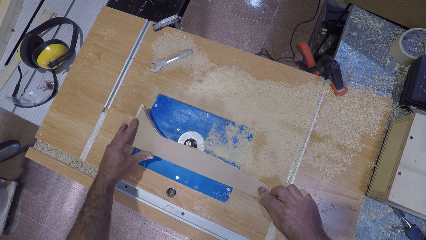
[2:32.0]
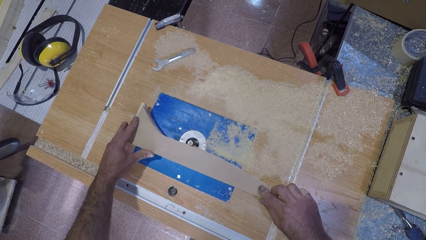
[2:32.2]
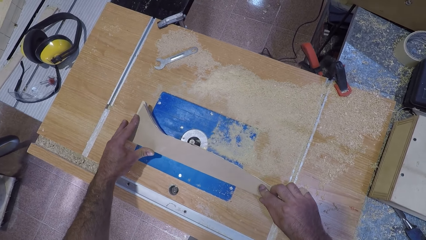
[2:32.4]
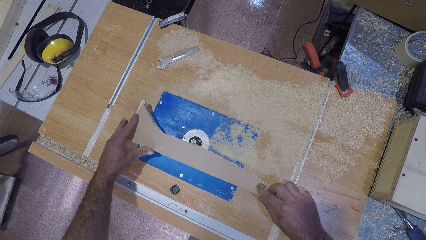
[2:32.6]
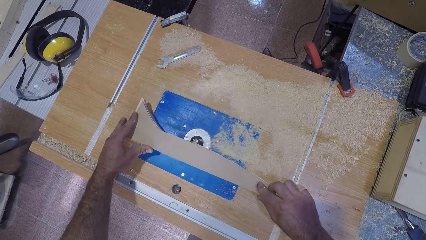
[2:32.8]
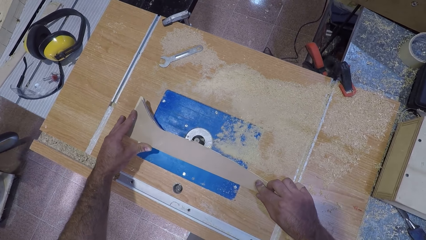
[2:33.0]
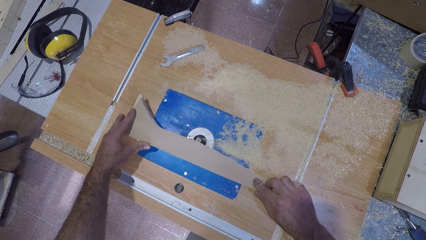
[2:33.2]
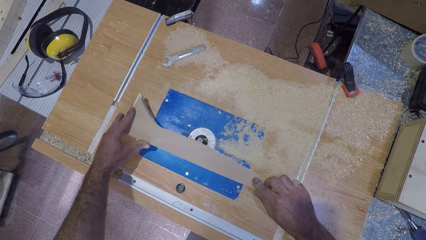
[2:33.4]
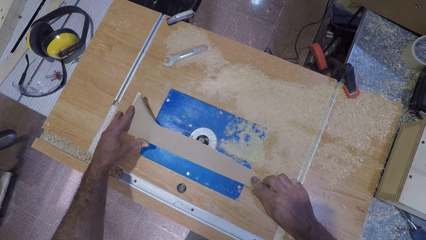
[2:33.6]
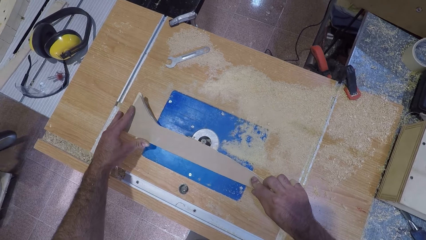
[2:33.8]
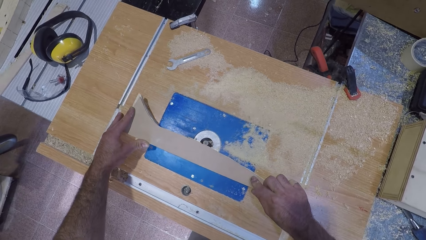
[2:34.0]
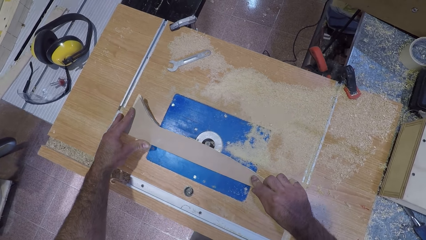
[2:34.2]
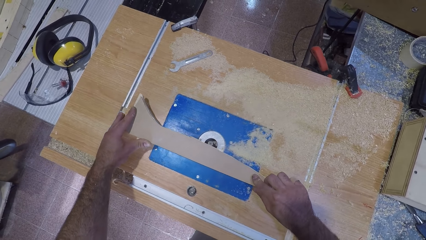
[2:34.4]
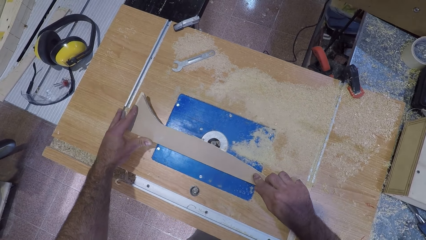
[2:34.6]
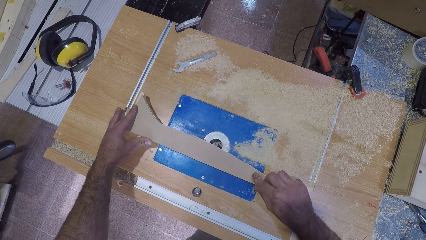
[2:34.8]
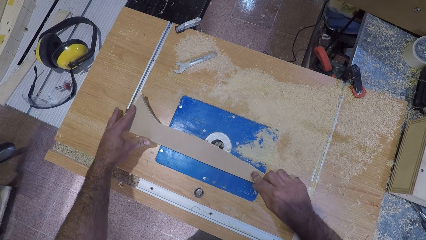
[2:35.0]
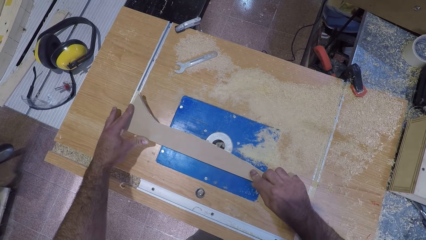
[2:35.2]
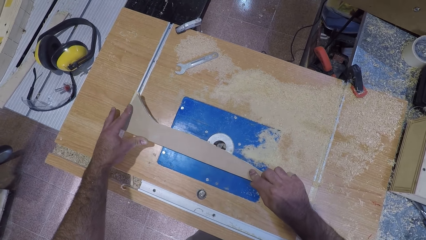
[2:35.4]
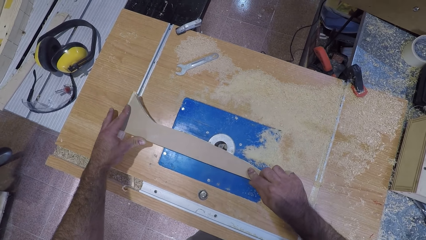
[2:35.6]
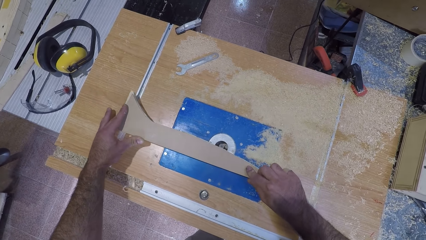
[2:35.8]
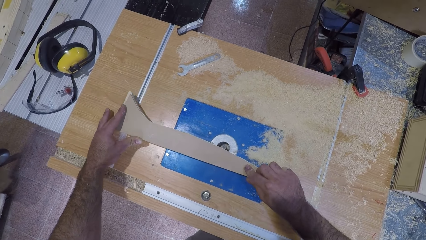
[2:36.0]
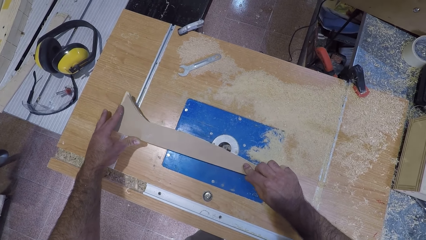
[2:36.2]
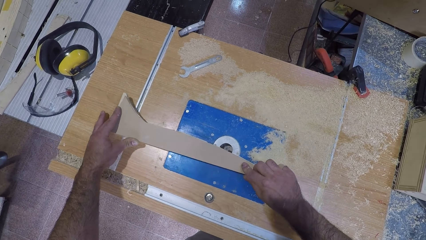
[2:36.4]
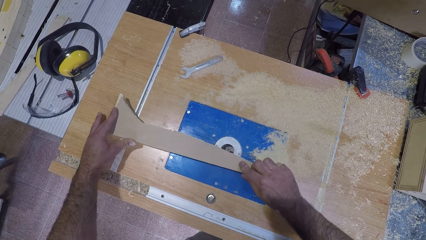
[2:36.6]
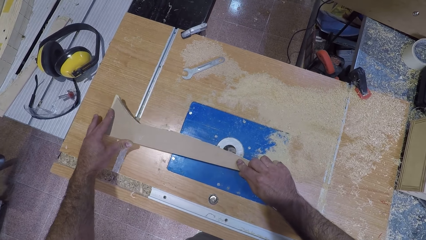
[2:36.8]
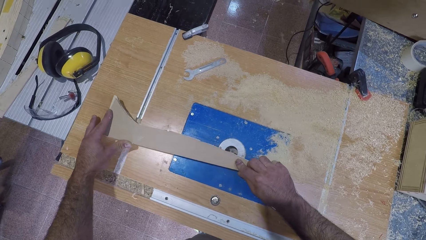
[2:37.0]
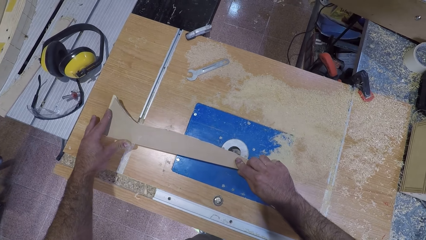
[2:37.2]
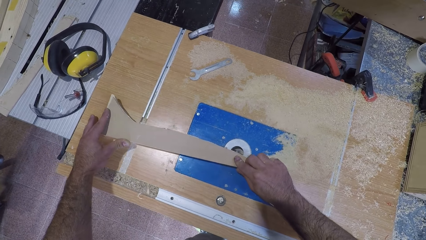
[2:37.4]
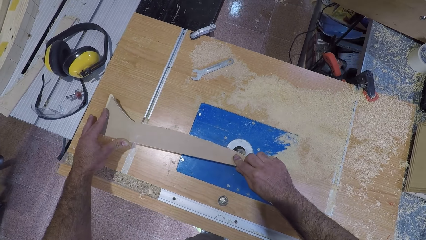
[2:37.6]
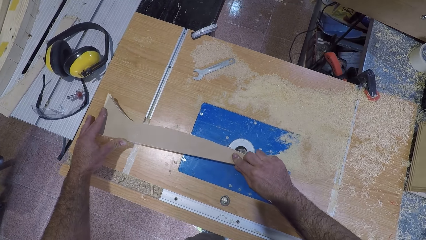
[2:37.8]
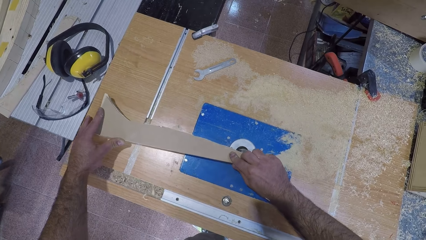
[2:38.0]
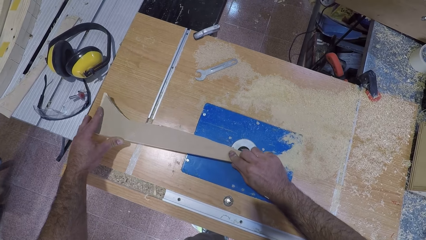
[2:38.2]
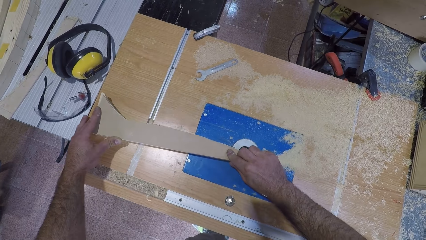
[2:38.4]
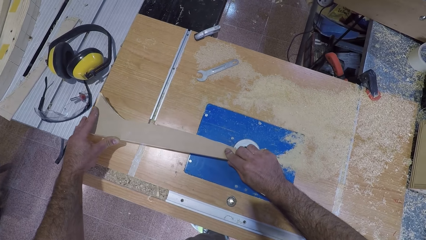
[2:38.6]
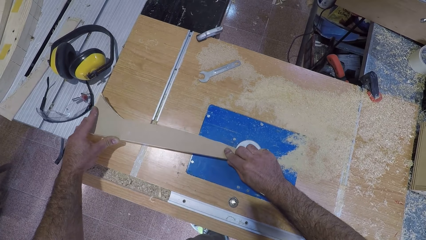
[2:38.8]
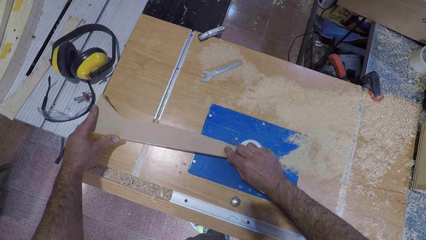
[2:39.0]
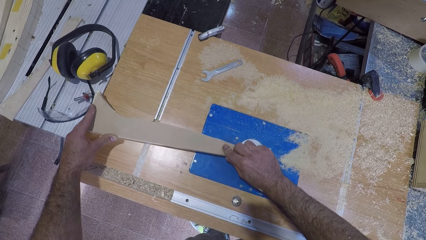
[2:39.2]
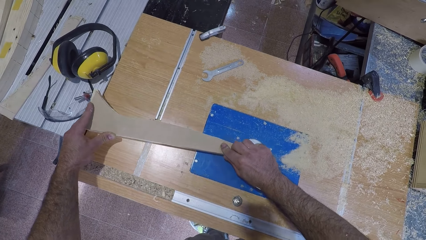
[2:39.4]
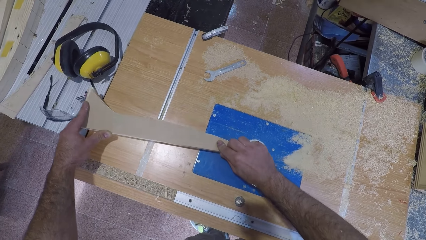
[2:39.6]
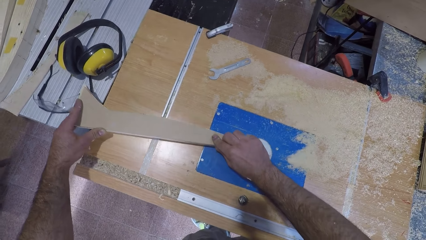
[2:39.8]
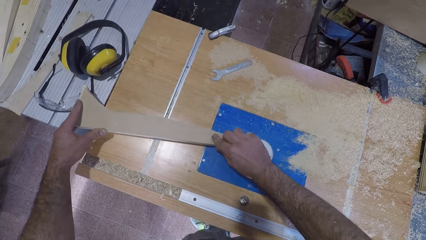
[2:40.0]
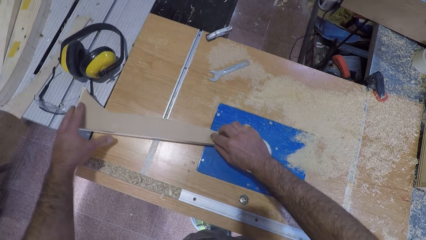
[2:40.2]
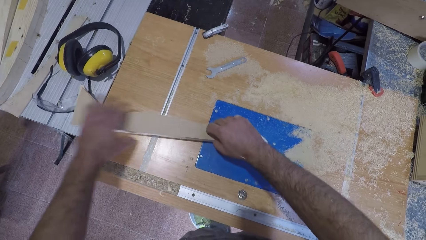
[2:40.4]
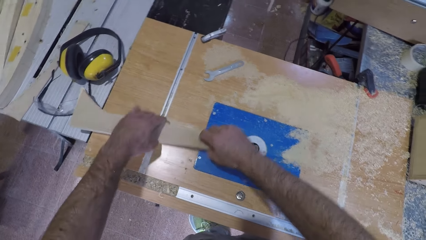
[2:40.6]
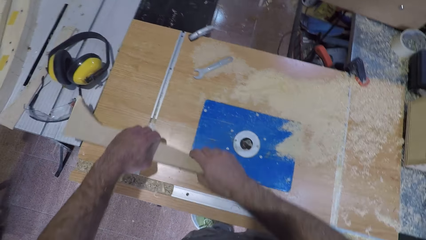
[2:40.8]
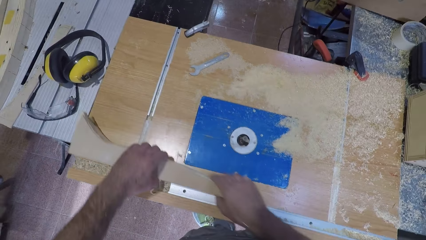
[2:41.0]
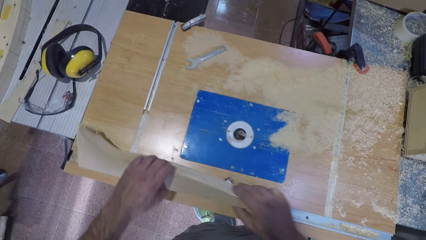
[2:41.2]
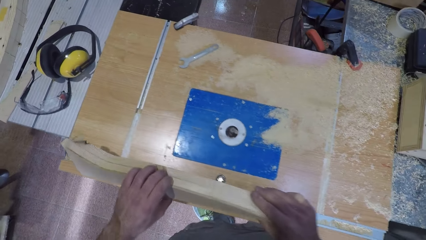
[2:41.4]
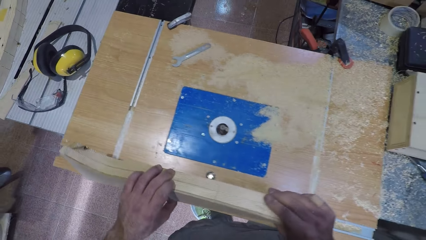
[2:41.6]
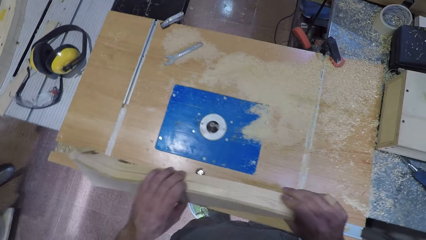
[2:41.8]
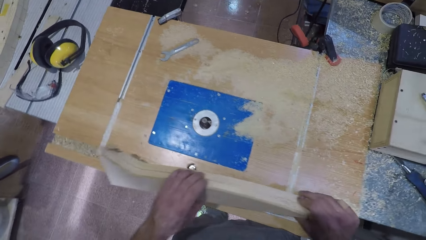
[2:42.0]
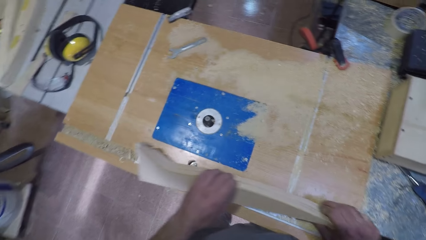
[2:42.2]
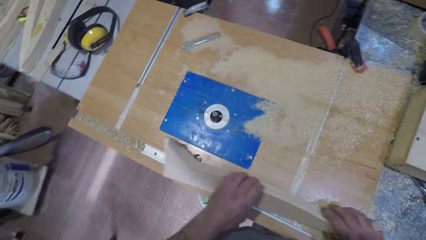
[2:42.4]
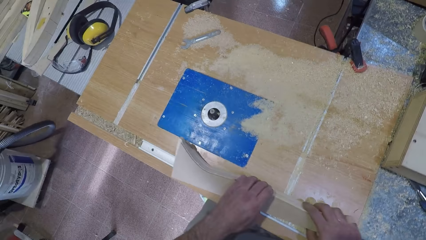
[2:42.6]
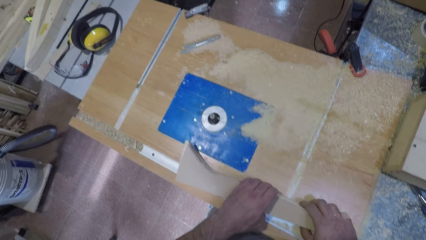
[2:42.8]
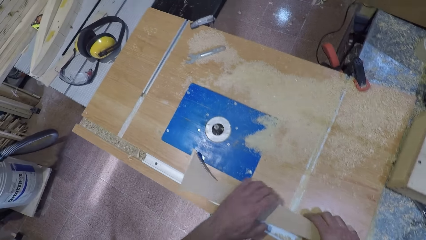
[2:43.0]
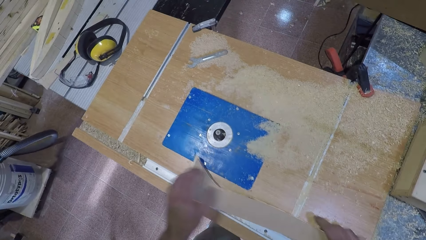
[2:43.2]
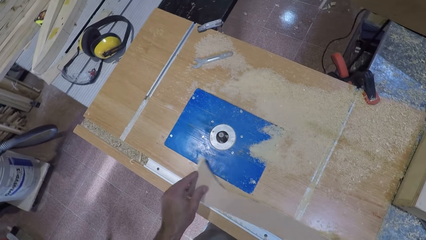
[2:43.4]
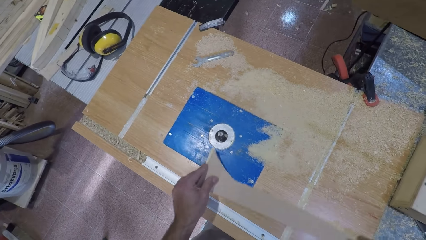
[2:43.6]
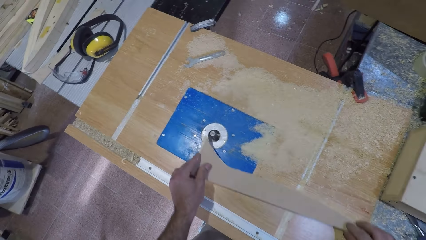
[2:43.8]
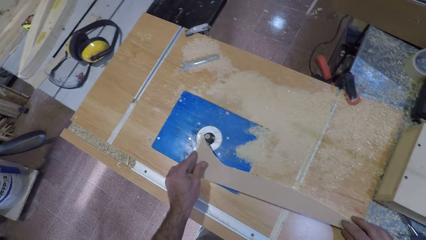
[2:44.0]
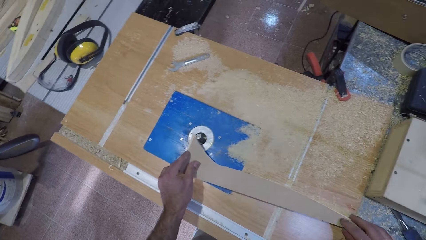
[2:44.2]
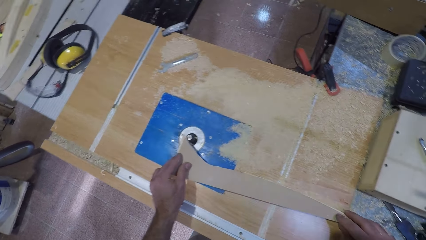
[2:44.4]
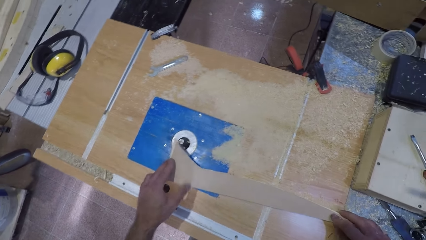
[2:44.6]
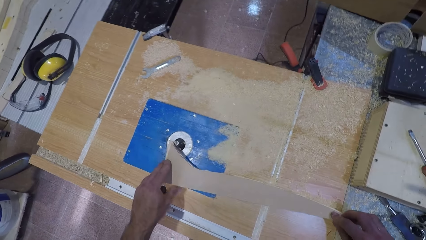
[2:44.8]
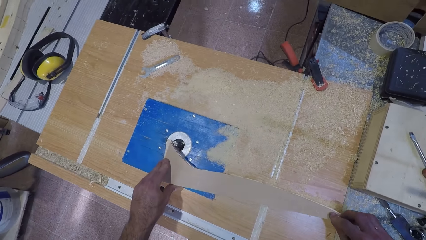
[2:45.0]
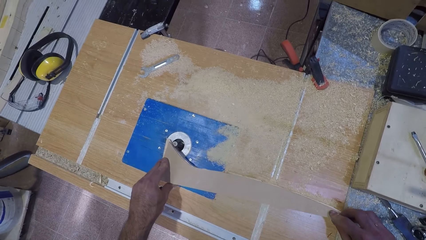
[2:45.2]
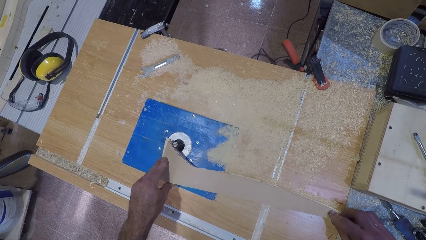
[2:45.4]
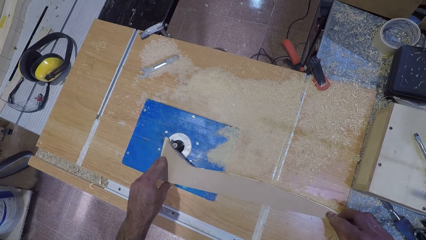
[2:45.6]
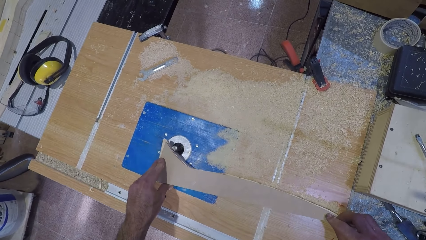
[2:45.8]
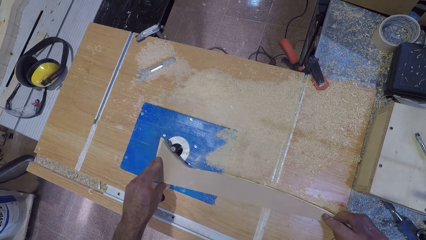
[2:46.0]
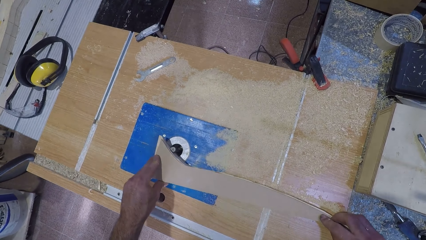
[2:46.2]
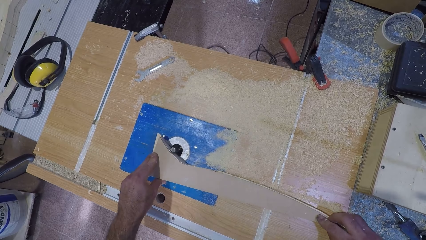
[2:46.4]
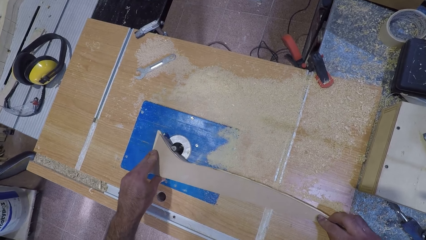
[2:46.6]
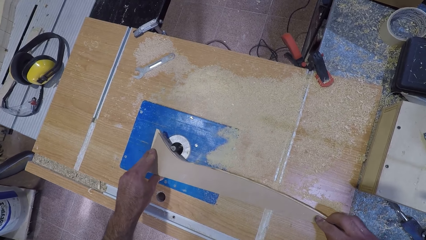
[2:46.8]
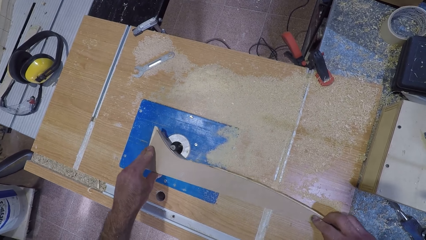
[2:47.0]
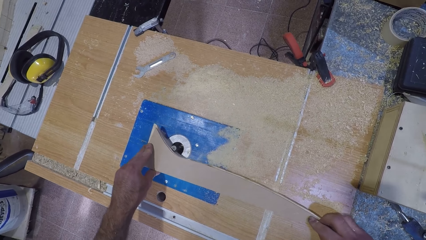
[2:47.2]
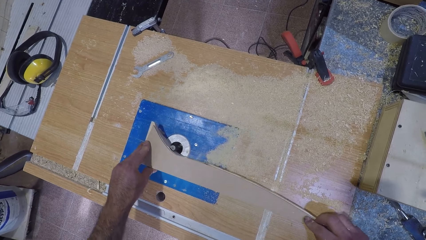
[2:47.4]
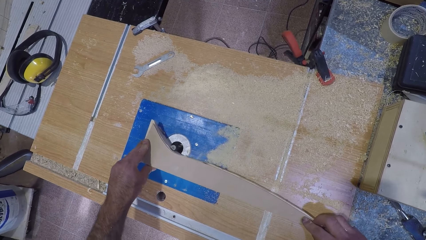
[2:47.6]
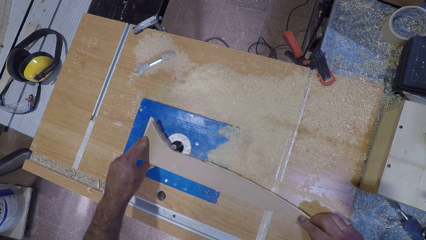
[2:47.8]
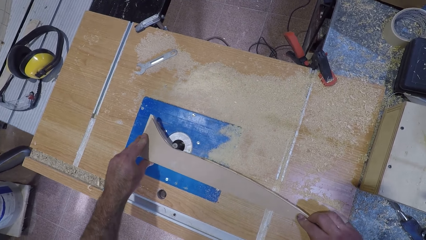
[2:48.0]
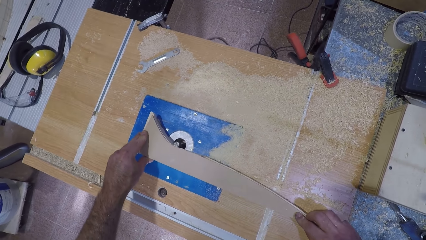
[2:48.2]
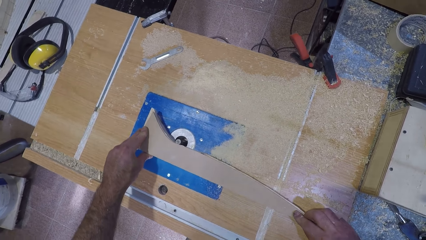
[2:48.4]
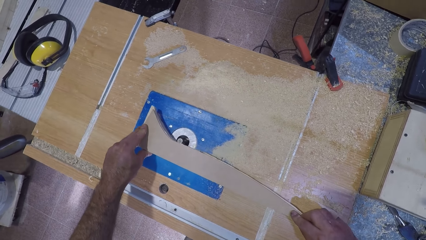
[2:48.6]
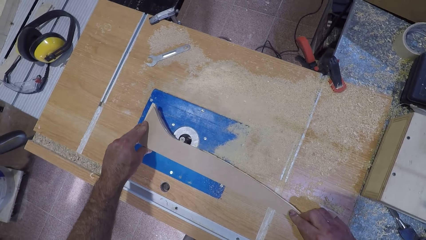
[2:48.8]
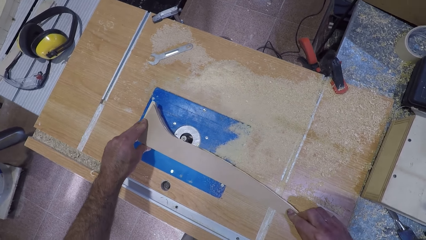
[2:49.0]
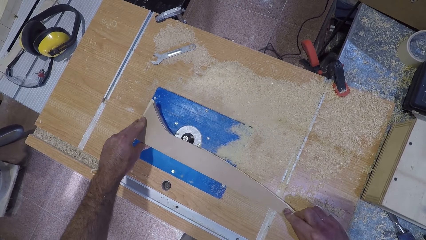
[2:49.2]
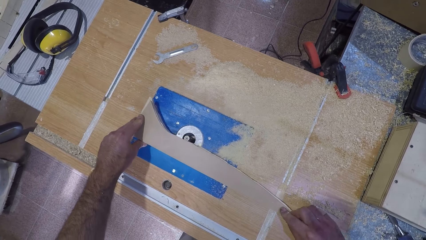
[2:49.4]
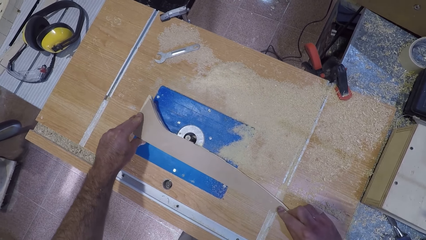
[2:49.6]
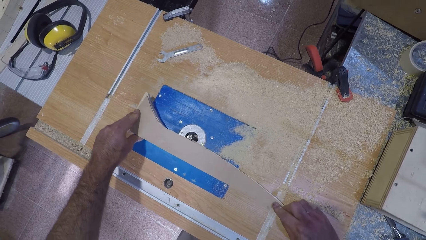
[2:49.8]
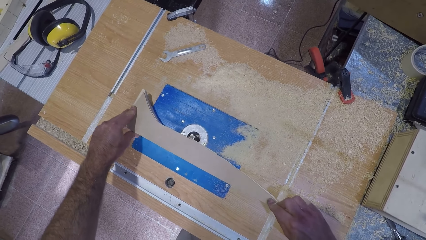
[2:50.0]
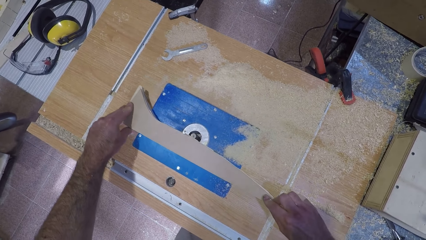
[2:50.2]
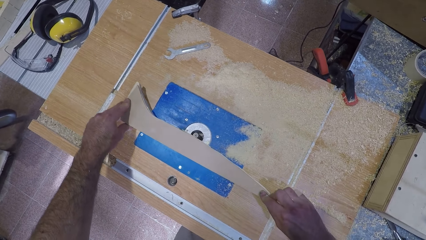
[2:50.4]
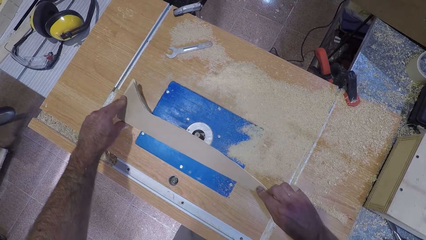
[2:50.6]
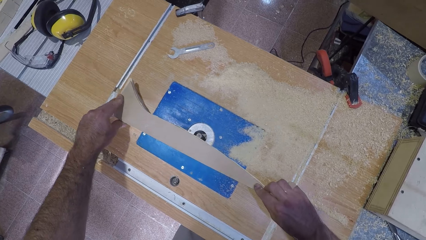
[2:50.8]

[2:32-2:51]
The camera wearer stops filing the plank wood. They lift up the plank wood with both hands. They hold the wood with both hands. They place the wood on the wood carving machine. They move the plank wood towards the electric motor. They file the plank wood.
